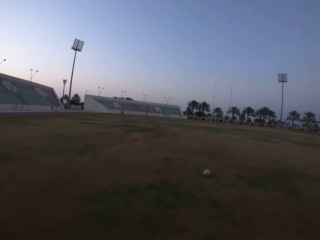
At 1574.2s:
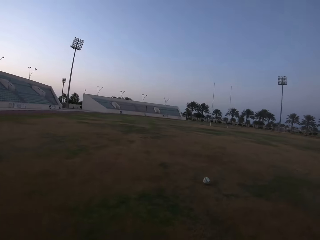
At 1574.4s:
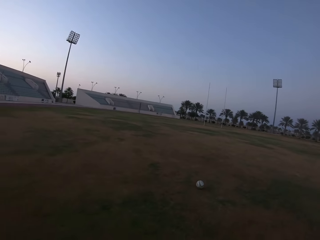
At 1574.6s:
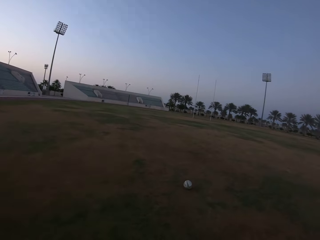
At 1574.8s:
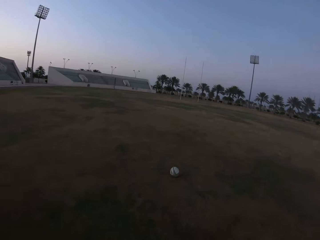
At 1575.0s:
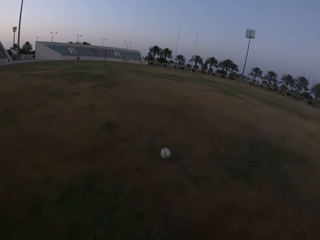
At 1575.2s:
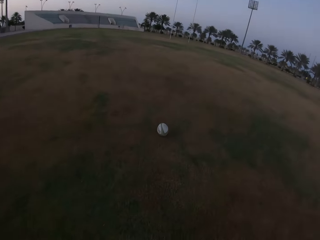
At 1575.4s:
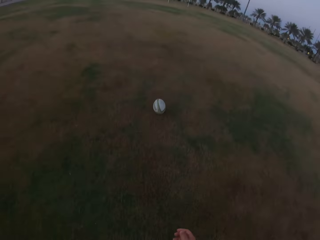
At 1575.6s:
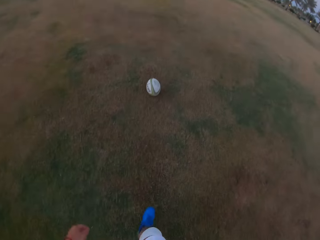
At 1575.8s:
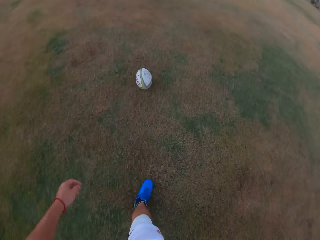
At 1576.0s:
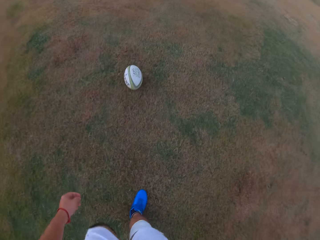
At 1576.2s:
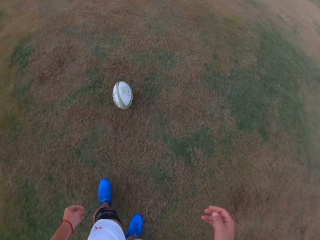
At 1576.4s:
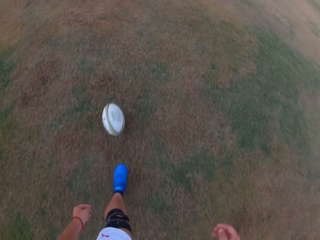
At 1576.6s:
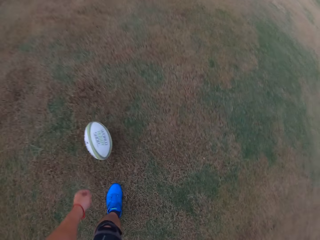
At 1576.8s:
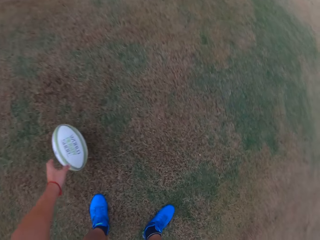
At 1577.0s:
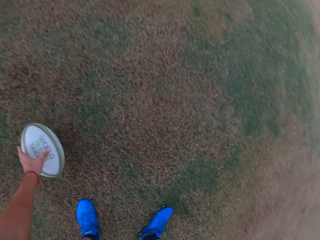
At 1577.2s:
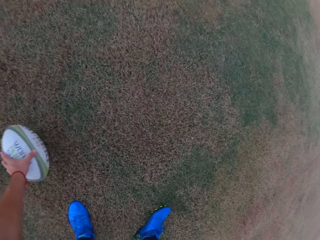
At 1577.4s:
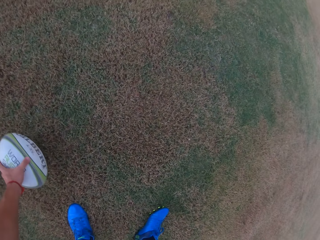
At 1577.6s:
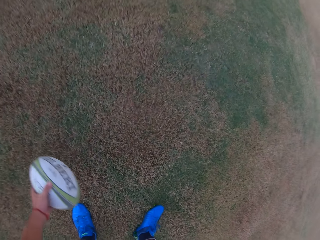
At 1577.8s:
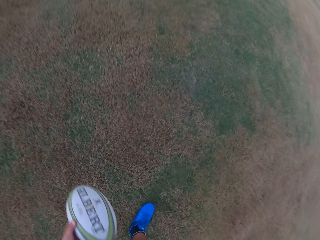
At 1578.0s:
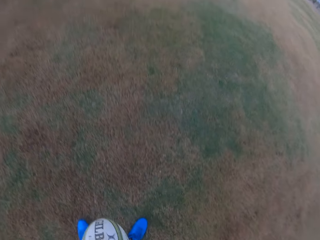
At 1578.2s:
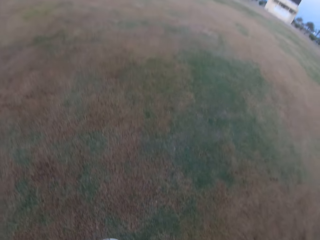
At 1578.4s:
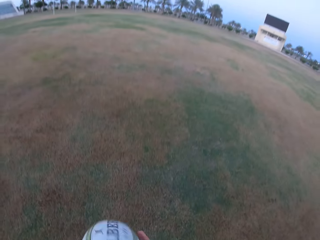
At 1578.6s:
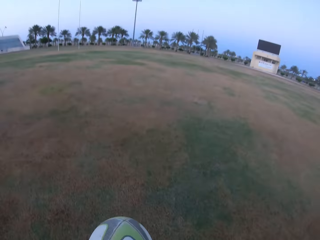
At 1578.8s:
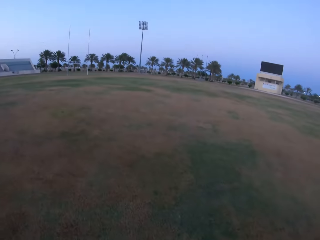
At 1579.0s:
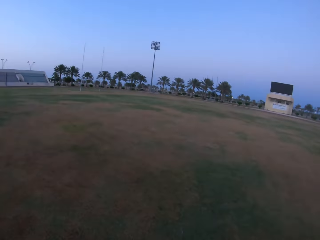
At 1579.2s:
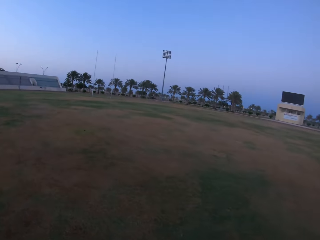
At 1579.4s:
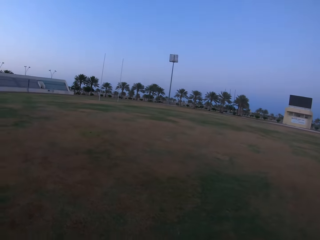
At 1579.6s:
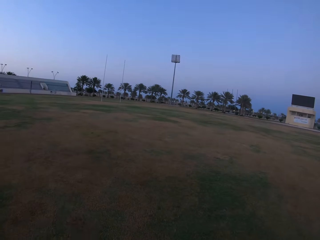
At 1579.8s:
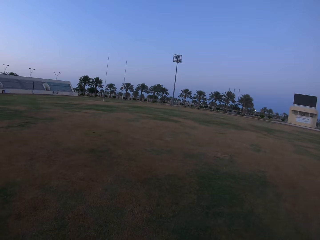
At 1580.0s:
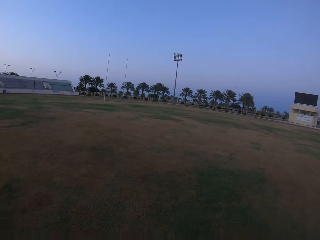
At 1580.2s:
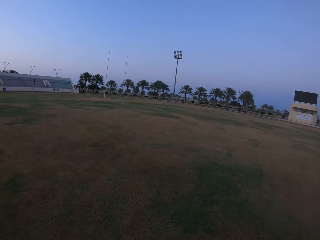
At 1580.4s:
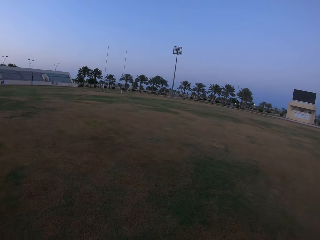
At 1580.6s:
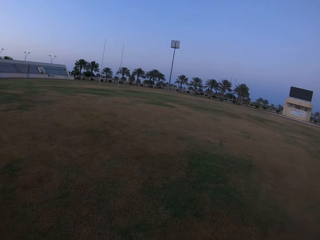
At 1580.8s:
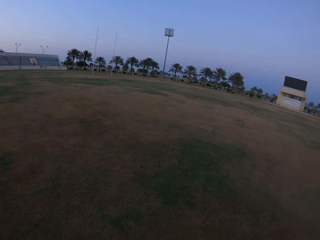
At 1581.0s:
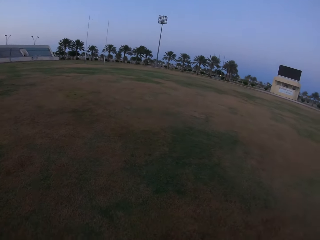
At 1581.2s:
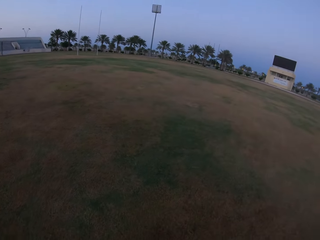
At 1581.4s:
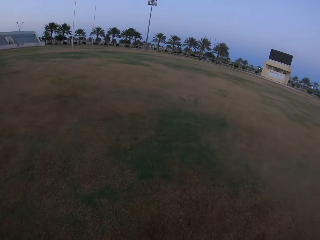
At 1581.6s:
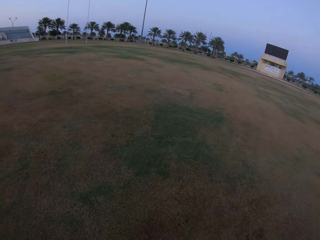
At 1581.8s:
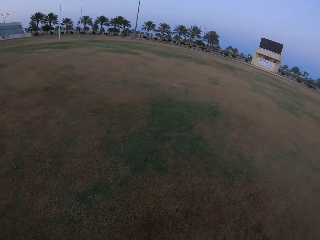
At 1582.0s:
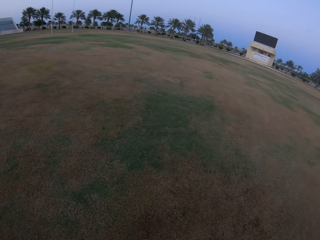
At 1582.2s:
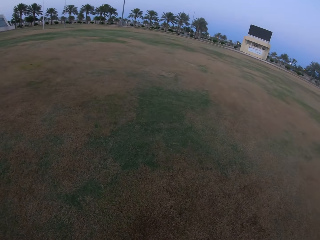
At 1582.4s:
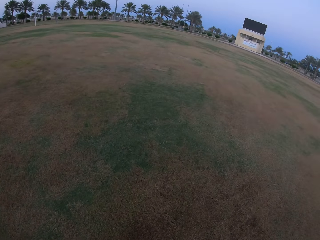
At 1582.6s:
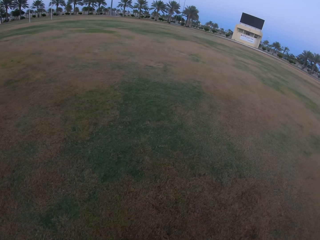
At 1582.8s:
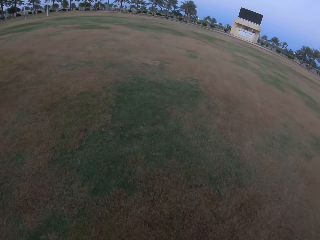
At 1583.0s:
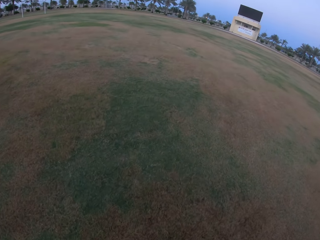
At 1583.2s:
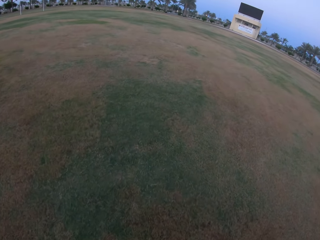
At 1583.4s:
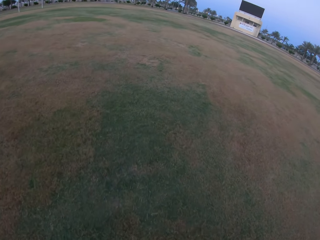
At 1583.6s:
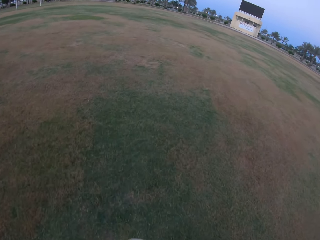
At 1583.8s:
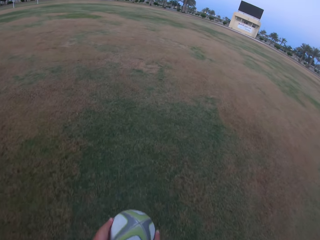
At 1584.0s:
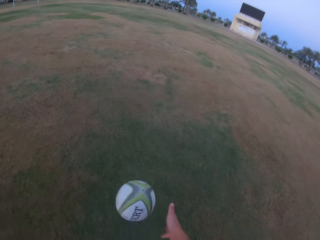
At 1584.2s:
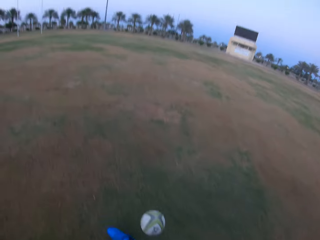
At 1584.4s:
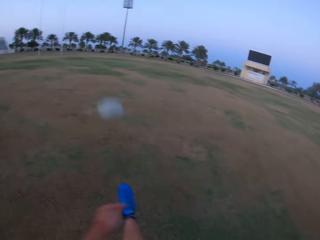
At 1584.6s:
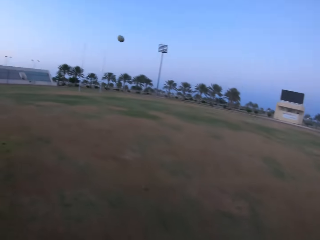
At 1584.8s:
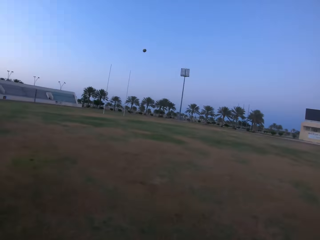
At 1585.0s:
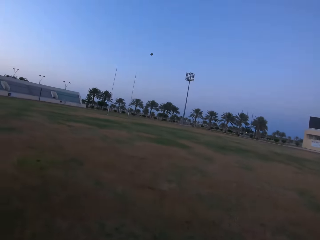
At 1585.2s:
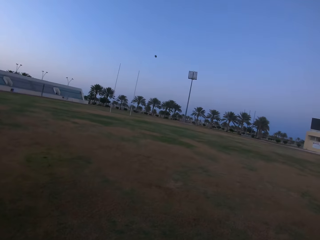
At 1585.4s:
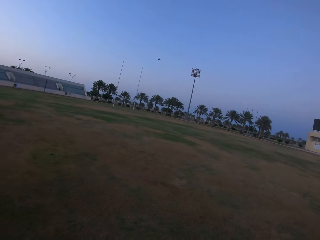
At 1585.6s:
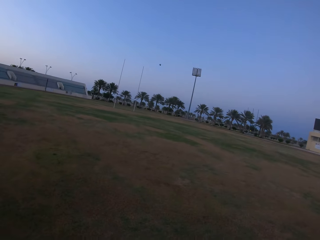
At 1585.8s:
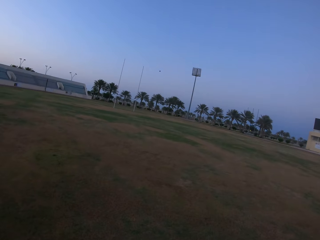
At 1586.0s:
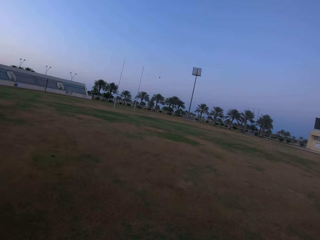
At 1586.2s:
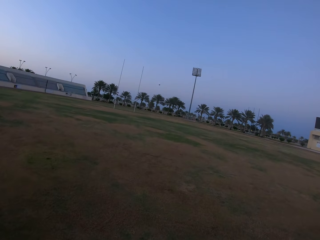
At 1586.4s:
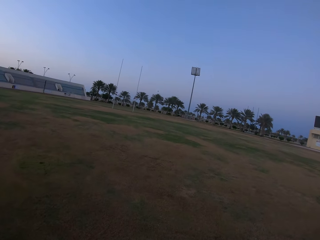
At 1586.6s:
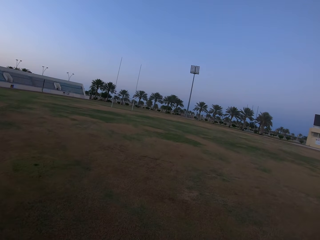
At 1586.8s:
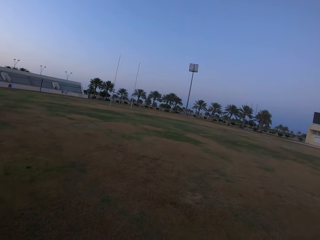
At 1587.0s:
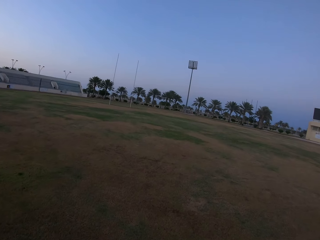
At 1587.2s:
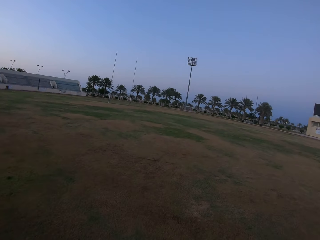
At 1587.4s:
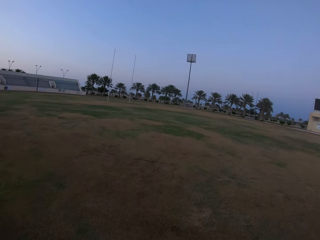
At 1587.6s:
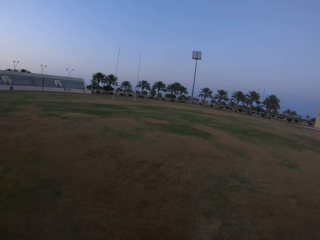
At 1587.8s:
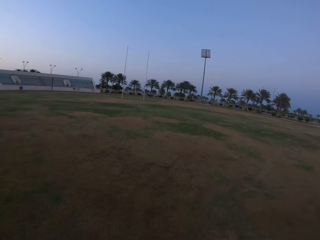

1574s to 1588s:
The camera wearer picks up the ball from the ground. They walk in the field. They kick the ball.

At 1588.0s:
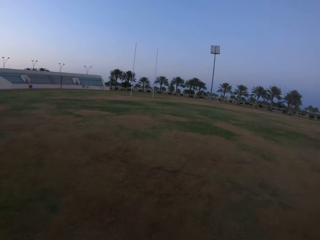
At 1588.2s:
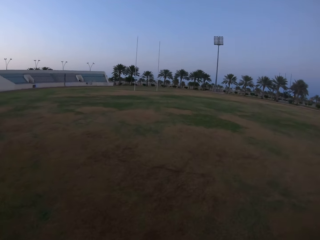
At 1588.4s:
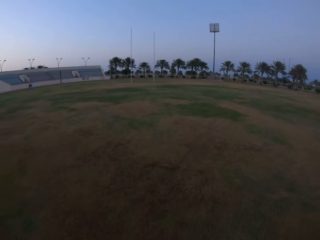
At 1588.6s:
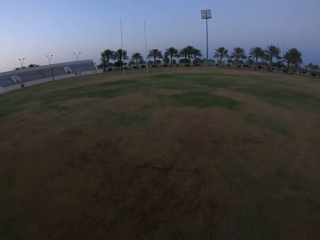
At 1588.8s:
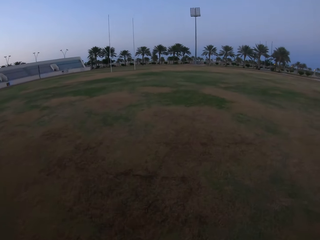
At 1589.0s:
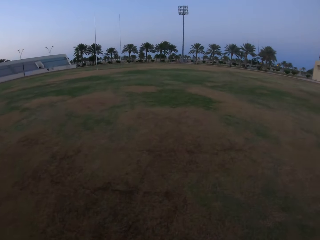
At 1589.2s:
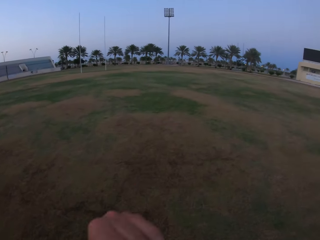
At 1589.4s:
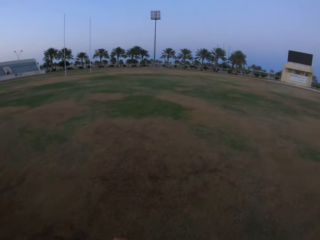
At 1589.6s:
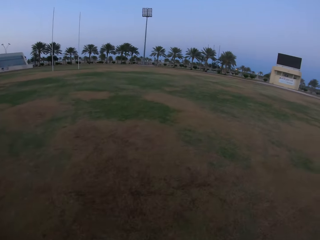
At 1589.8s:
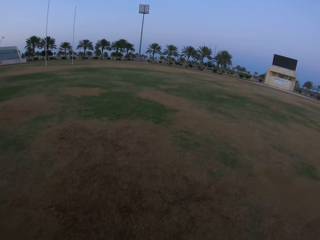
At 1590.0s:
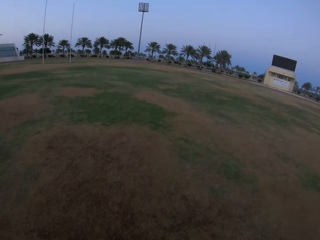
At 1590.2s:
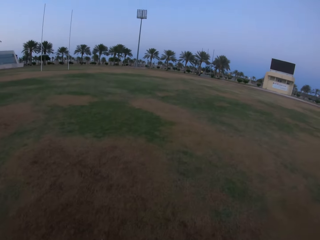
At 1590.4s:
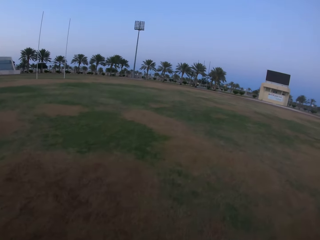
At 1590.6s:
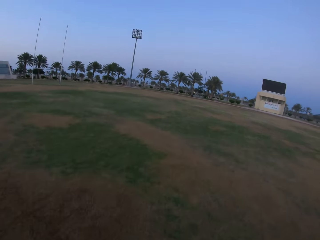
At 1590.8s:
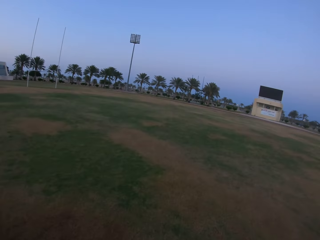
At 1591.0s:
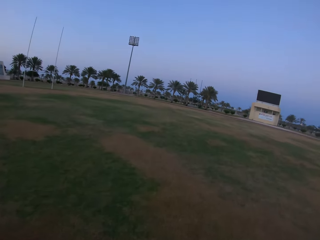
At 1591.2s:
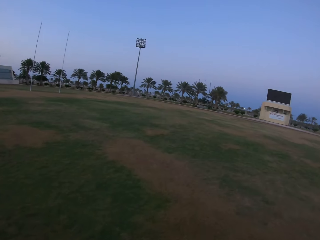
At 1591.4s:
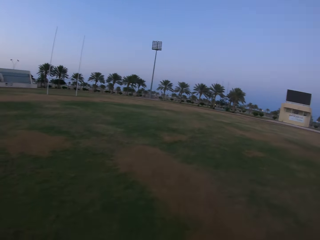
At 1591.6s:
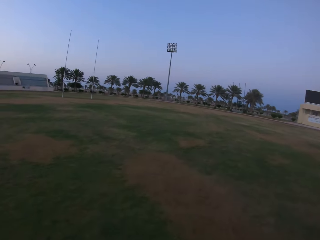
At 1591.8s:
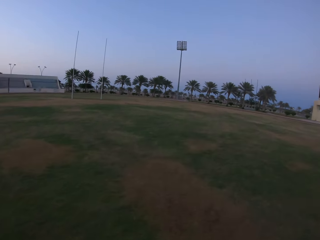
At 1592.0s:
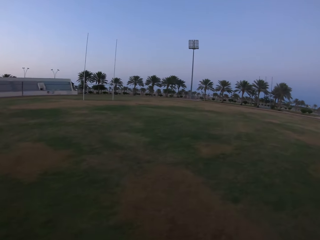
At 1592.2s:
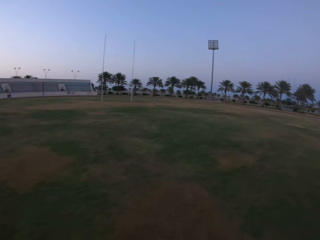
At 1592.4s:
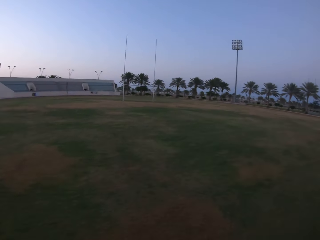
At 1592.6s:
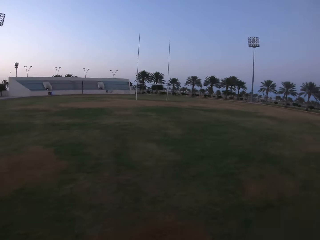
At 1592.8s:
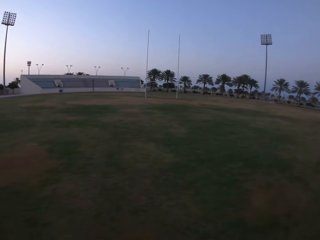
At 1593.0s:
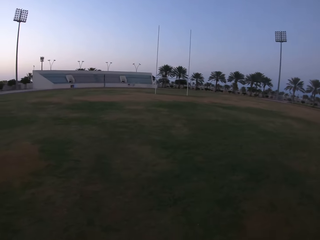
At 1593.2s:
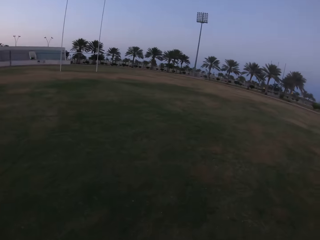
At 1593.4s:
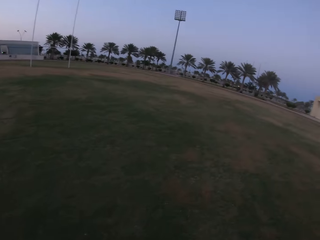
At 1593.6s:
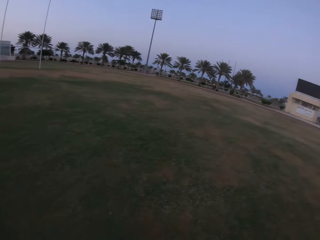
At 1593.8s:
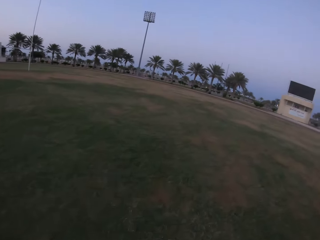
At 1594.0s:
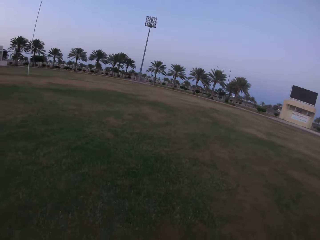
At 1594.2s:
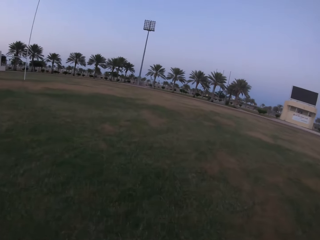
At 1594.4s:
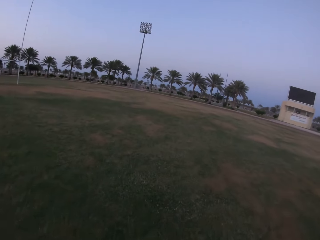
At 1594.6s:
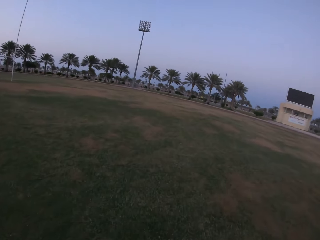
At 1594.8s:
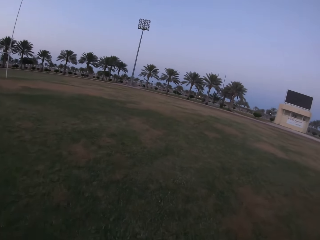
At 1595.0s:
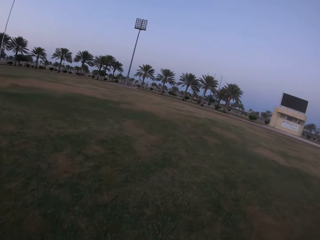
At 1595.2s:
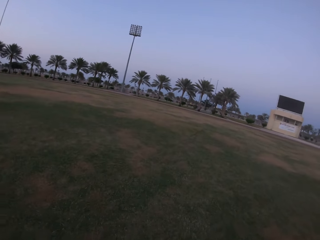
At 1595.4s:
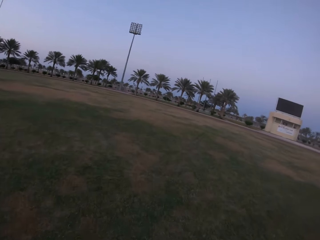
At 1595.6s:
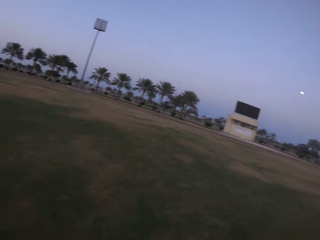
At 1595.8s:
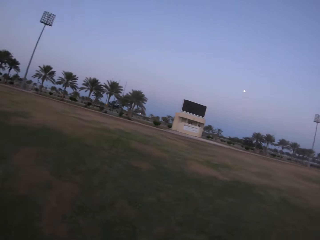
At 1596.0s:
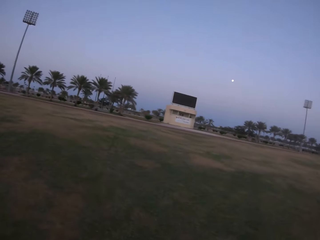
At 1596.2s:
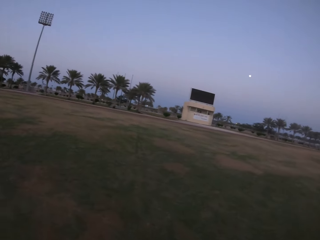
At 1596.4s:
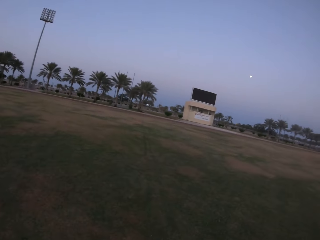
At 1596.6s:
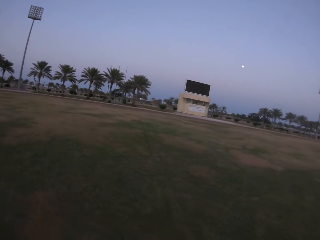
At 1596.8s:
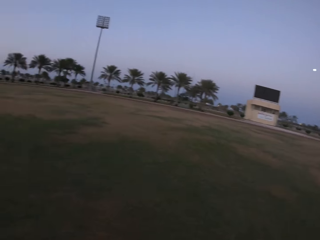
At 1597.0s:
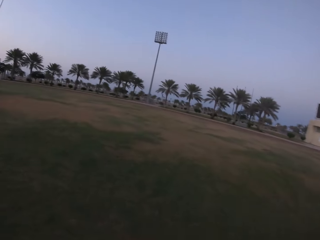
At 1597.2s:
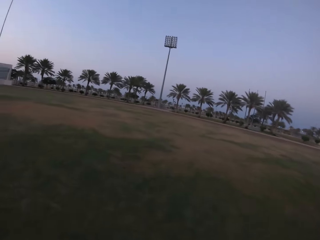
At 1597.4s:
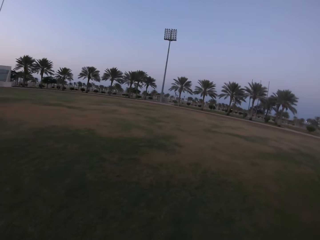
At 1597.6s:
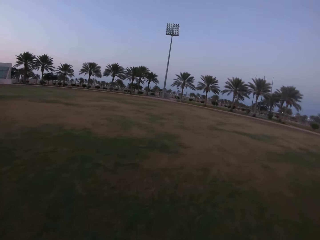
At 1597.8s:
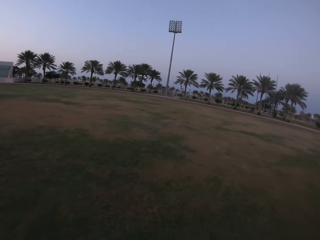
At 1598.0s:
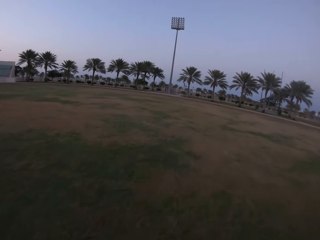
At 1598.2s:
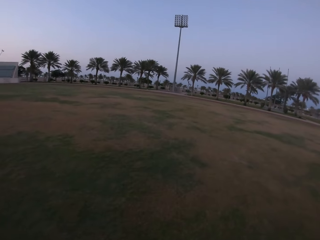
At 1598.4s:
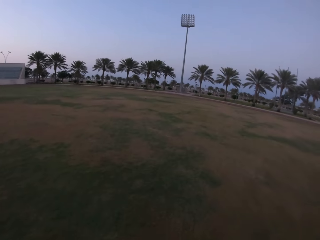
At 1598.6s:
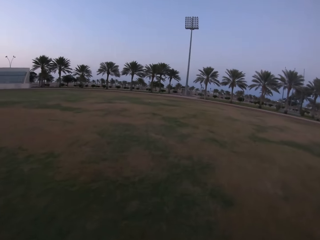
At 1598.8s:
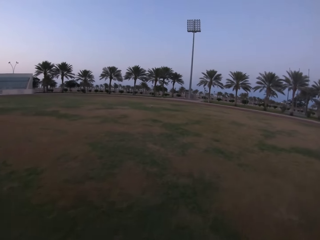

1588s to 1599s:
The camera wearer walks towards the ball. They run in the field.
